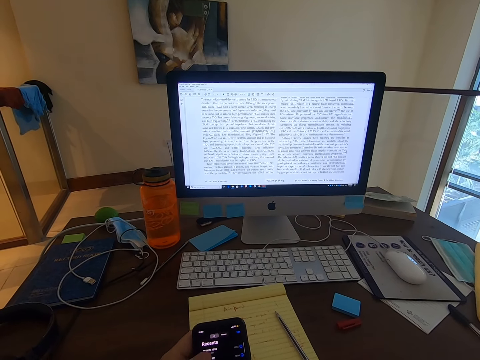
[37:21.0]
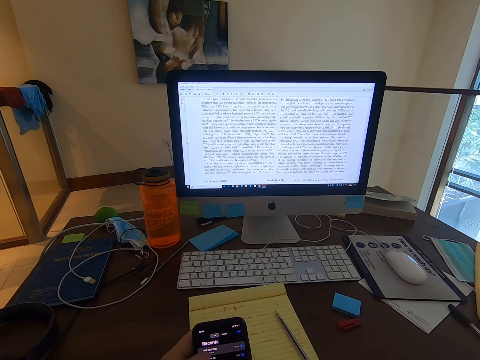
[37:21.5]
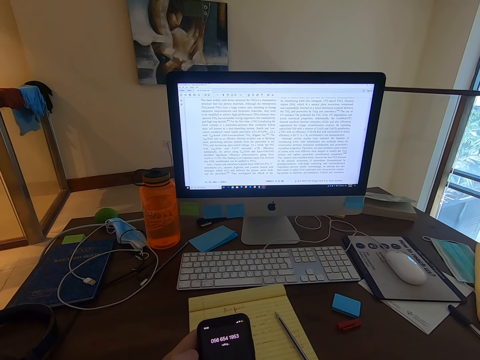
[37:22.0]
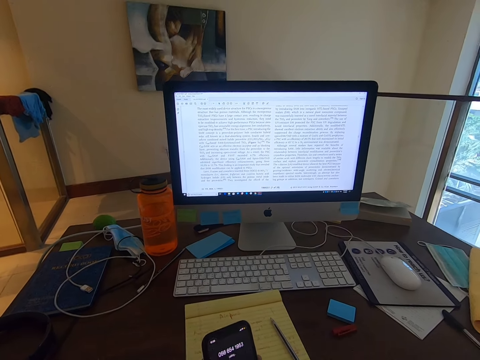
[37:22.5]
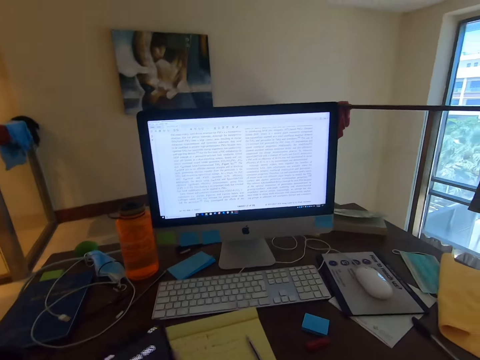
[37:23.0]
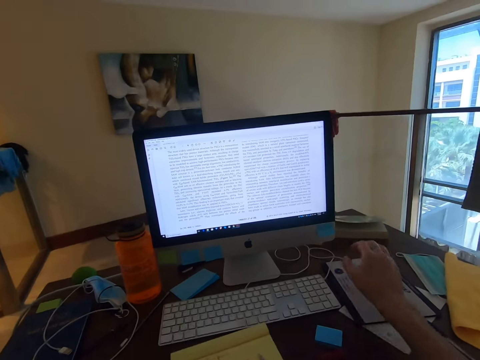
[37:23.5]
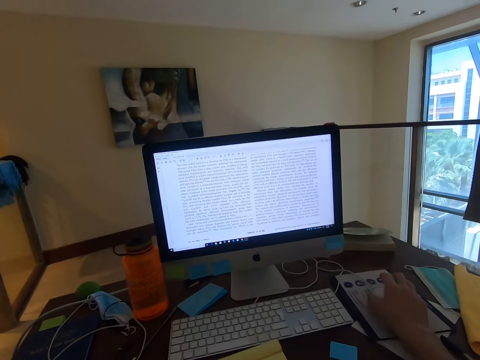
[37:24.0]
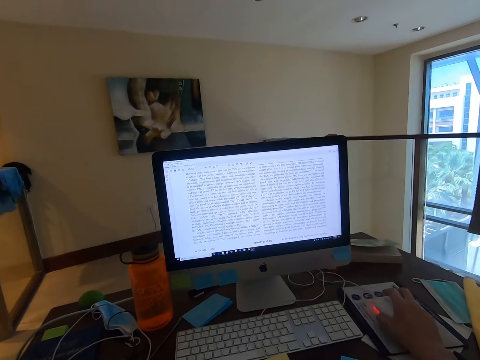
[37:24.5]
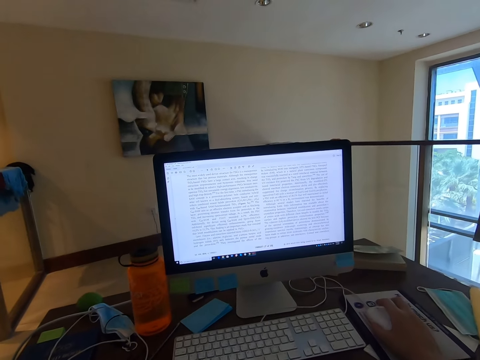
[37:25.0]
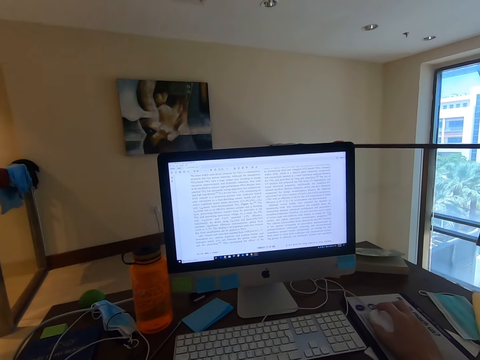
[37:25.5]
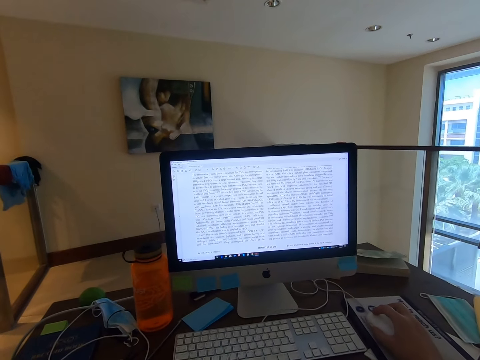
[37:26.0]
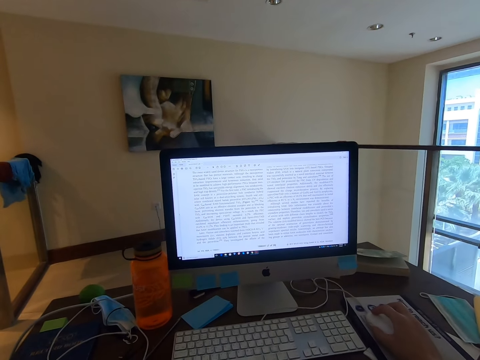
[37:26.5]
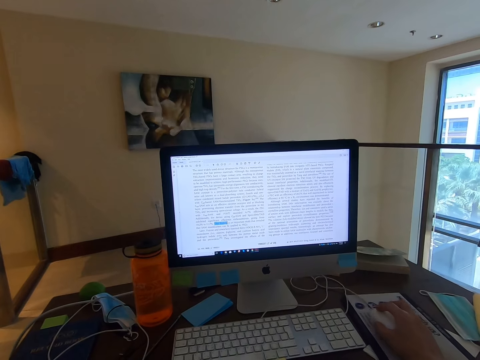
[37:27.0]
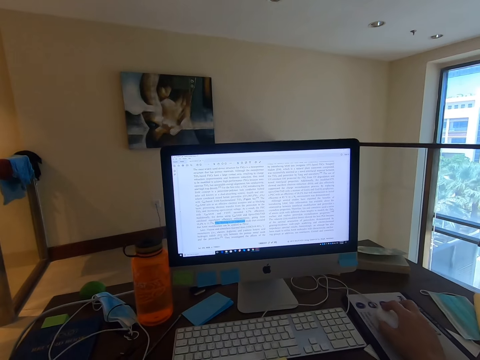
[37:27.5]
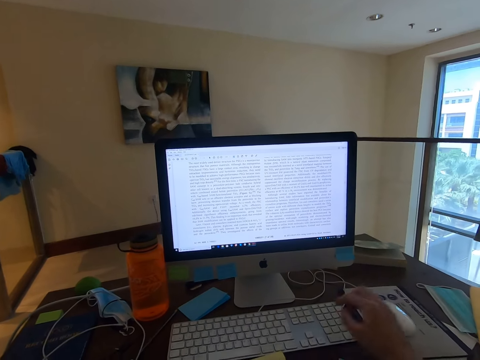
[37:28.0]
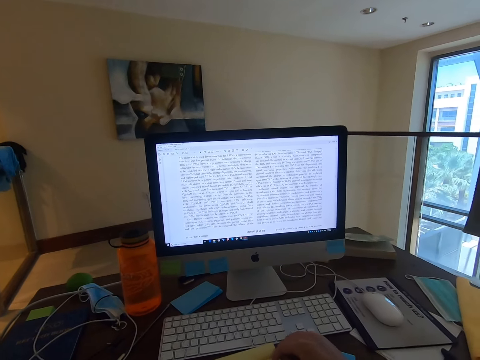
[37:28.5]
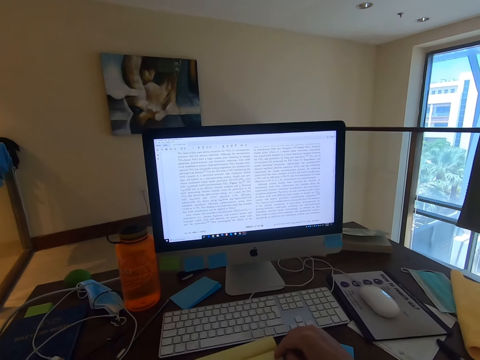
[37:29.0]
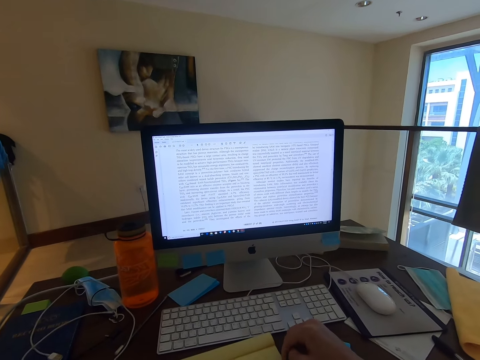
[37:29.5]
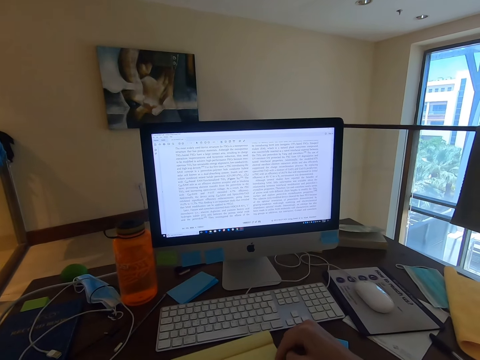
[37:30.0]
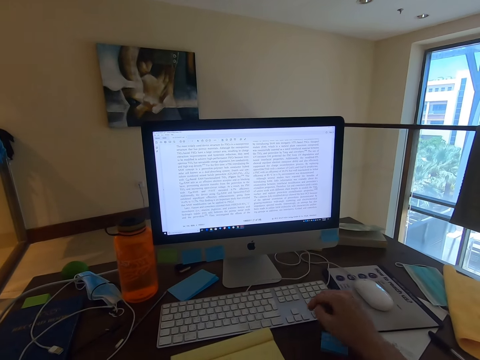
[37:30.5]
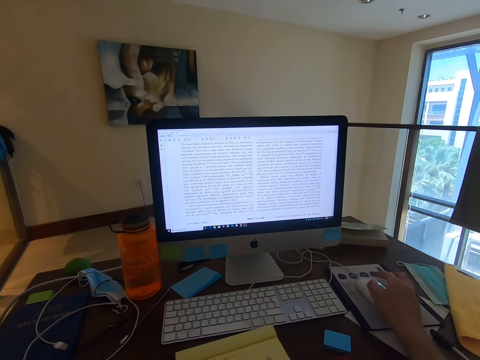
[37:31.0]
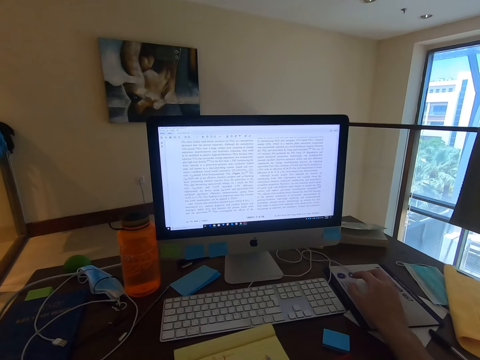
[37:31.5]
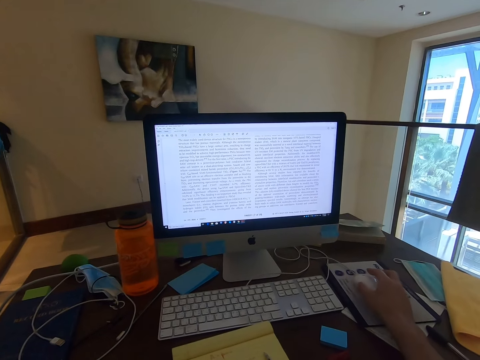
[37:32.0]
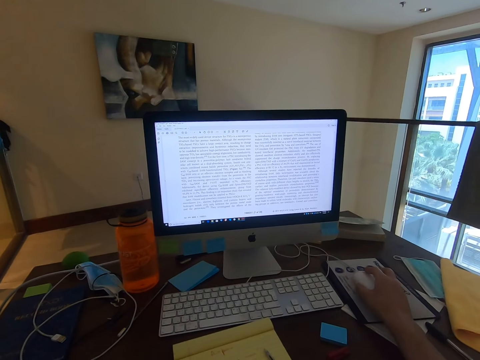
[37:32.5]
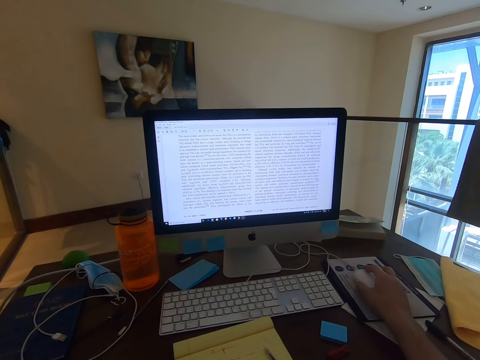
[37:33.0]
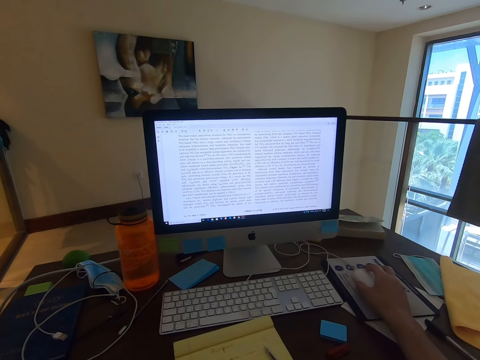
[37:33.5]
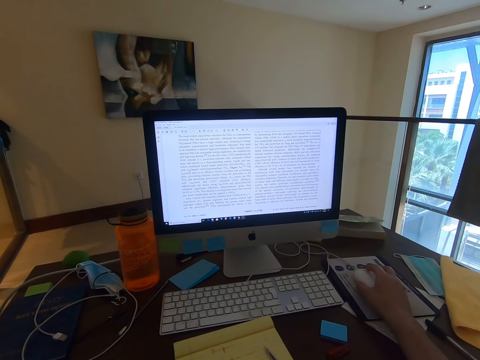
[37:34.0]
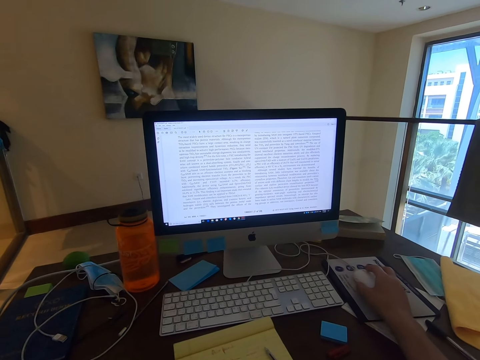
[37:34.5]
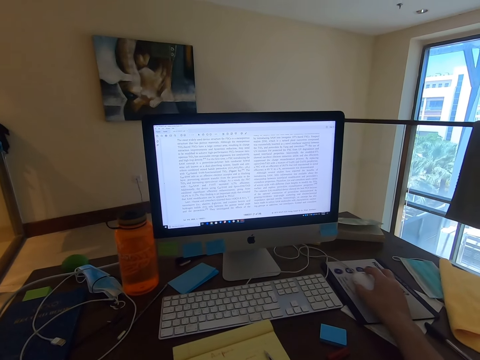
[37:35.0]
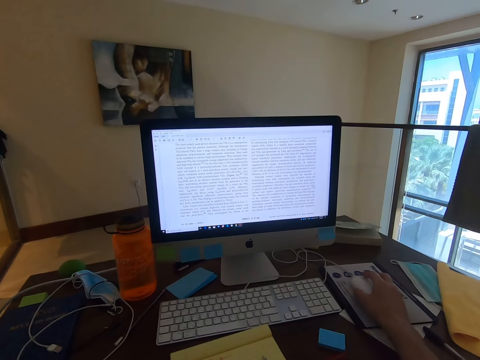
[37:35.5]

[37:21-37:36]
The camera wearer makes a call. They grab a mouse. They move the mouse on the mouse pad. They make a call. They grab the mouse.

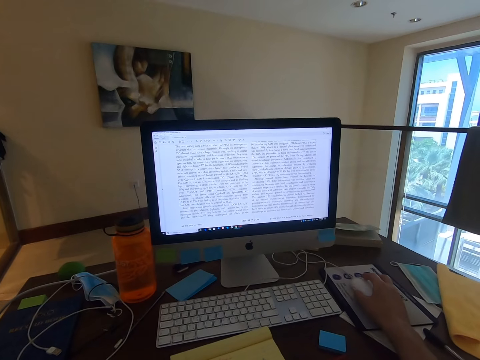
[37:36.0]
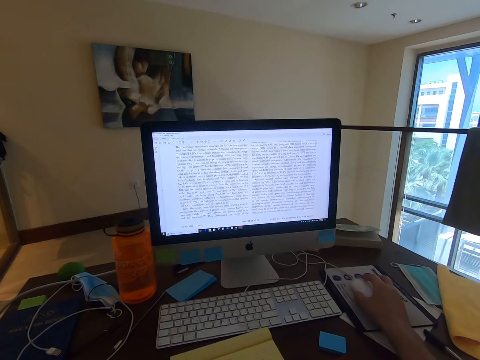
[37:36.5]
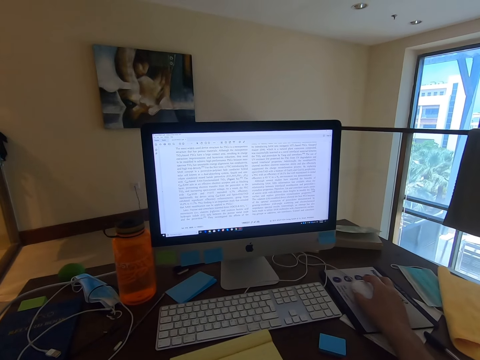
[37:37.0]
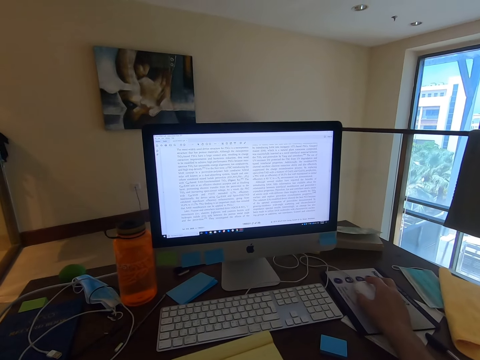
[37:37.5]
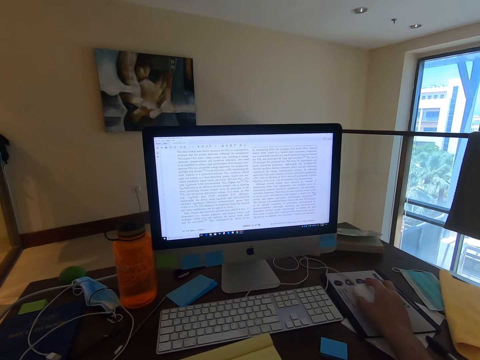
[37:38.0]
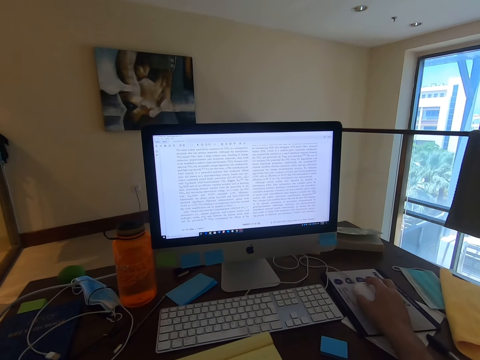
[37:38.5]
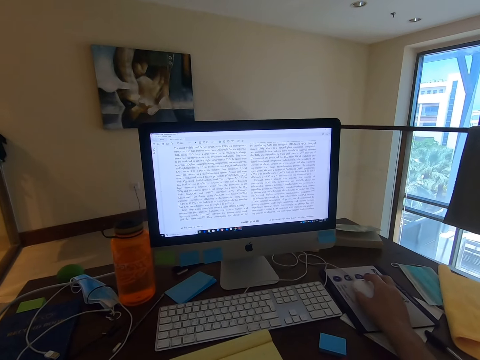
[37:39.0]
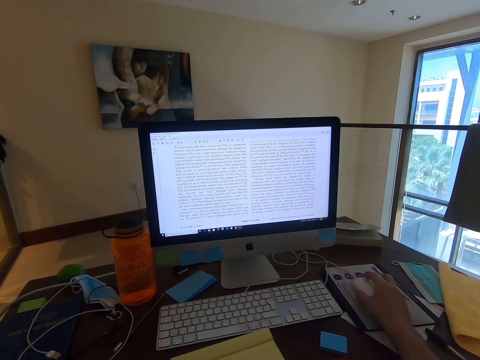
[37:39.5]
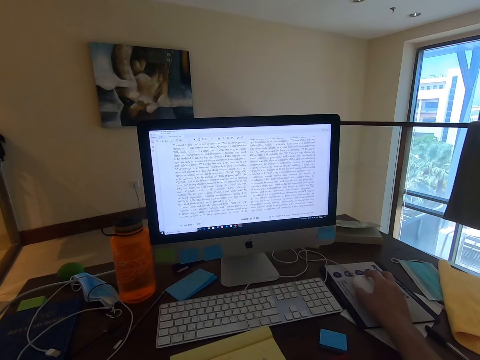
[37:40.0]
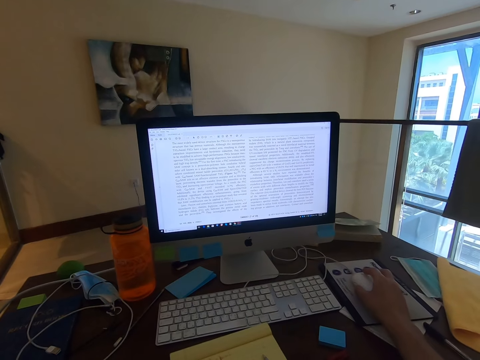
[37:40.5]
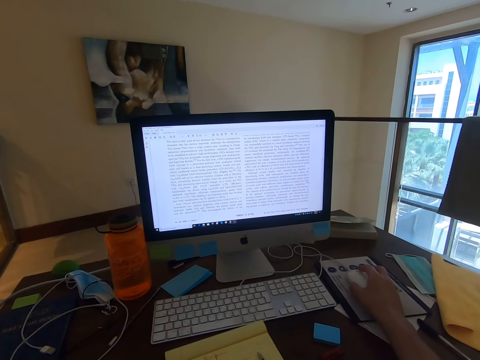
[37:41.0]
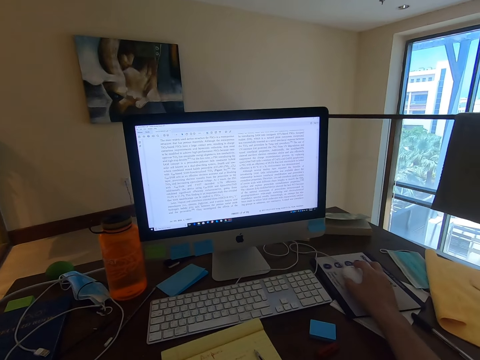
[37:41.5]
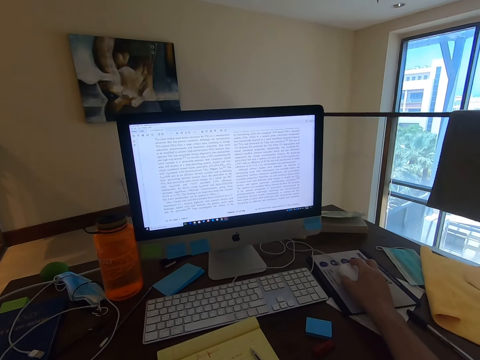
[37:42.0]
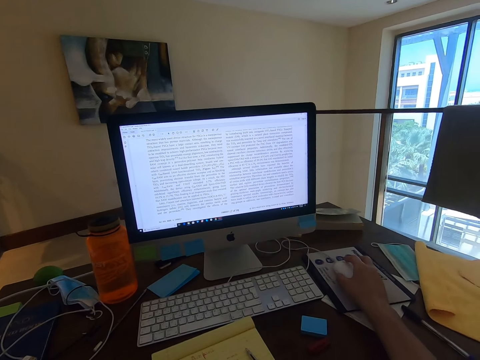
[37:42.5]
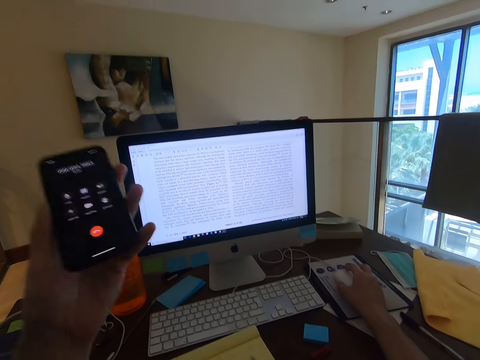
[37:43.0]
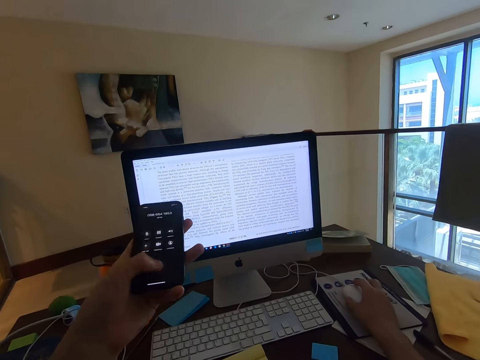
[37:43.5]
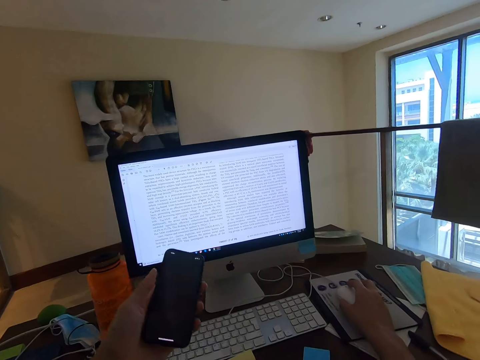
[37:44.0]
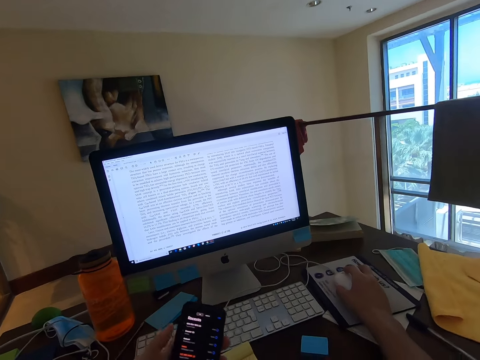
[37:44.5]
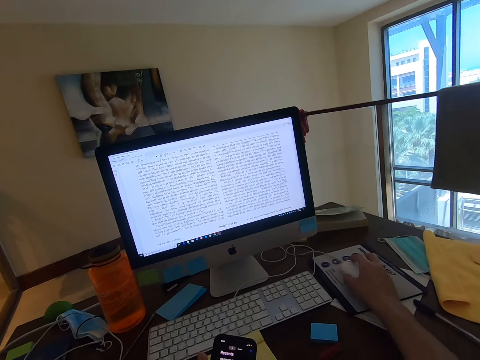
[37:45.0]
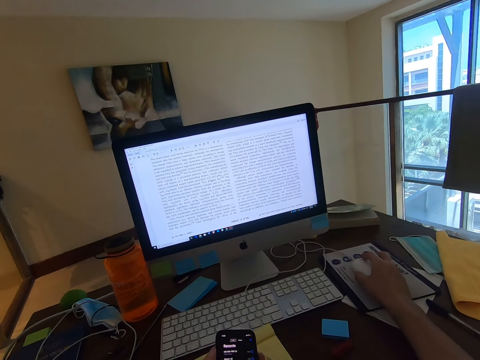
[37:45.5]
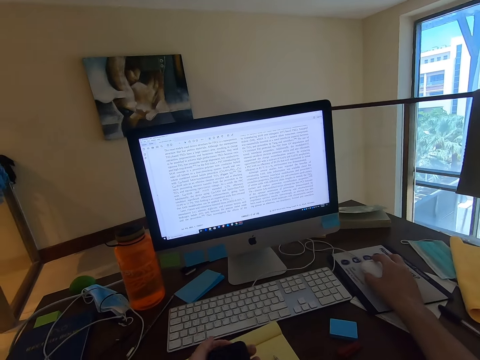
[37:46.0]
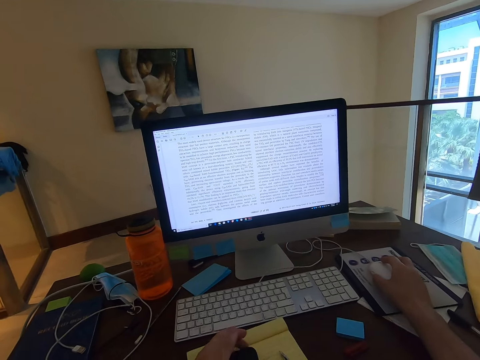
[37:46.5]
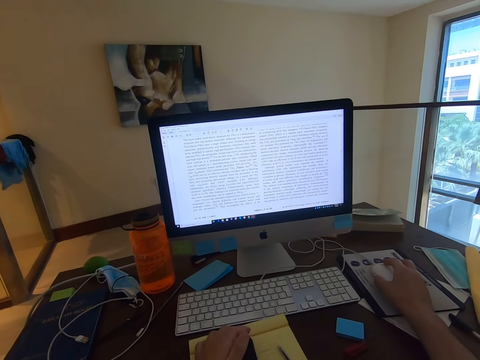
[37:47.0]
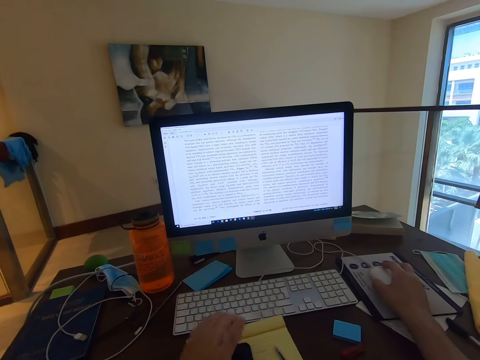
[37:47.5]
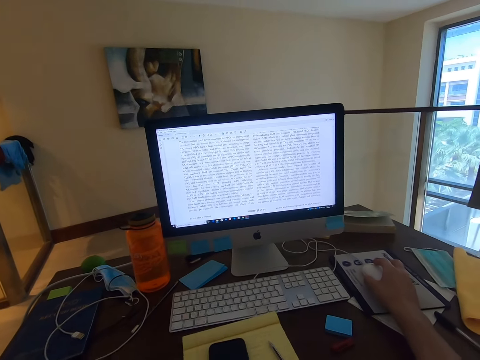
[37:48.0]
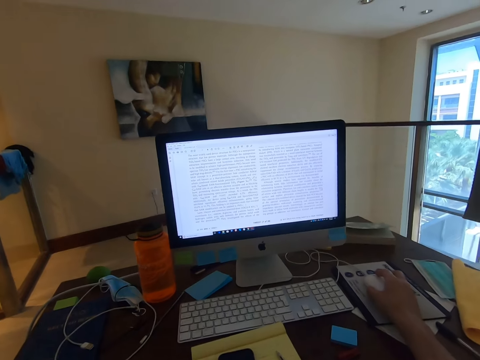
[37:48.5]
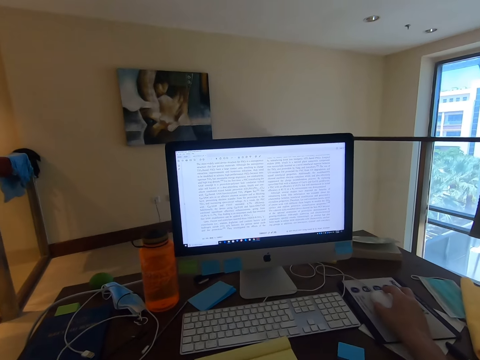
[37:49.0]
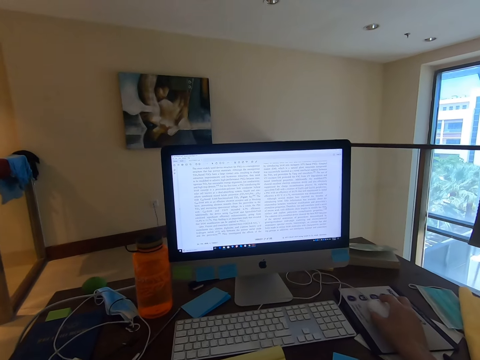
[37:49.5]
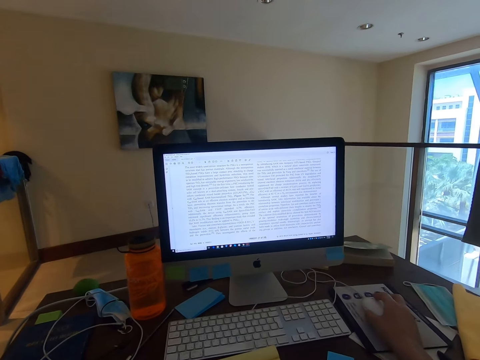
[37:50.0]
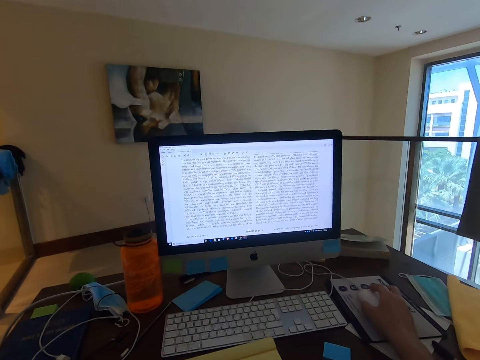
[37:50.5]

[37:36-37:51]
The camera wearer talks with the person on the call. They use the phone. They end the call. They place the phone on top of a notebook. They read an article in the computer.
